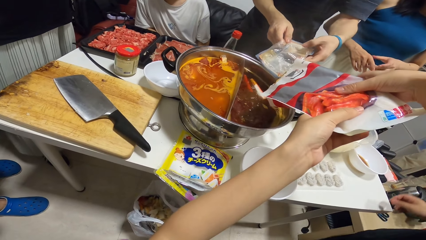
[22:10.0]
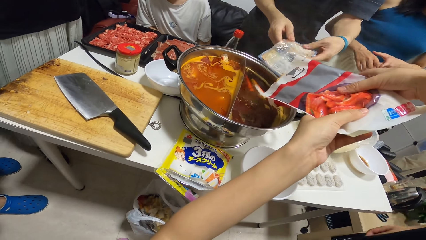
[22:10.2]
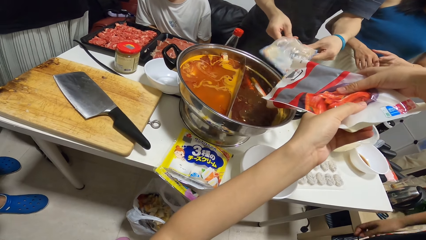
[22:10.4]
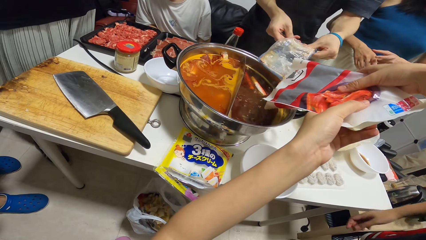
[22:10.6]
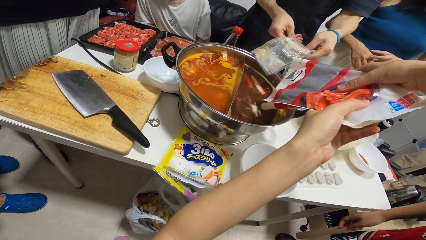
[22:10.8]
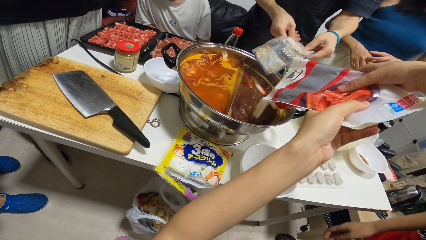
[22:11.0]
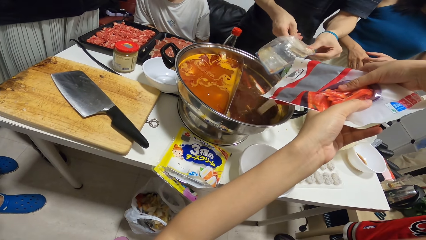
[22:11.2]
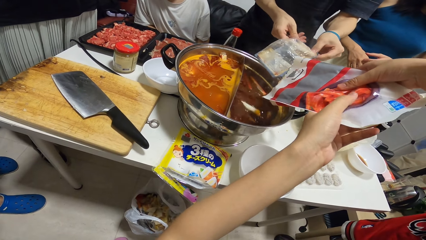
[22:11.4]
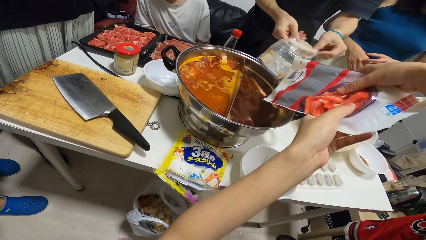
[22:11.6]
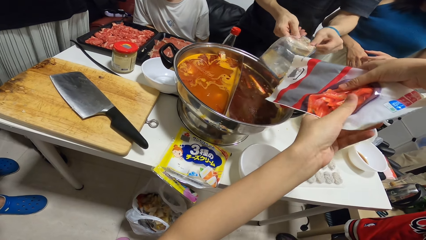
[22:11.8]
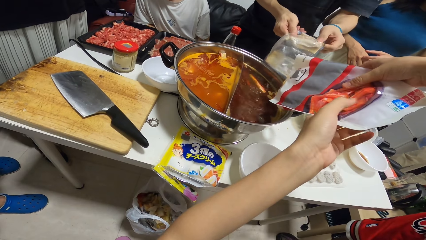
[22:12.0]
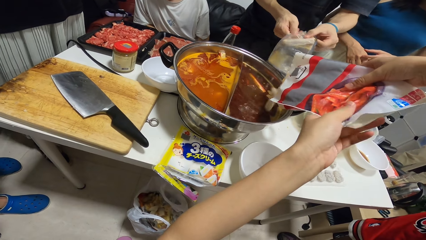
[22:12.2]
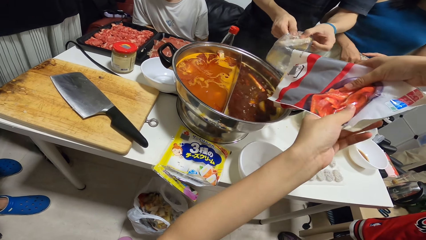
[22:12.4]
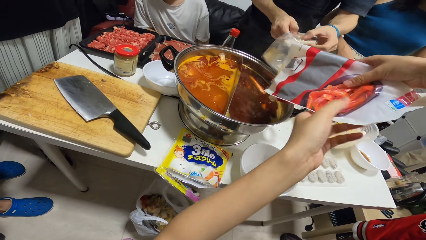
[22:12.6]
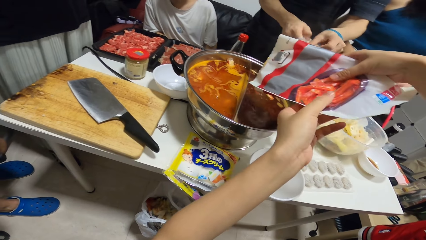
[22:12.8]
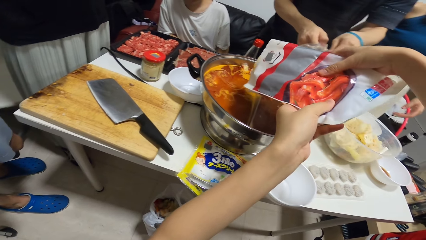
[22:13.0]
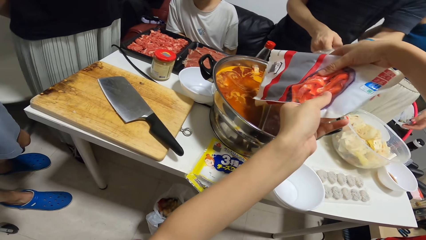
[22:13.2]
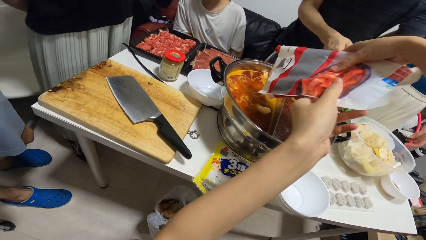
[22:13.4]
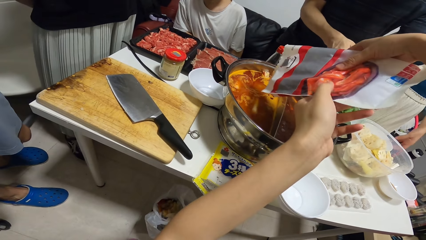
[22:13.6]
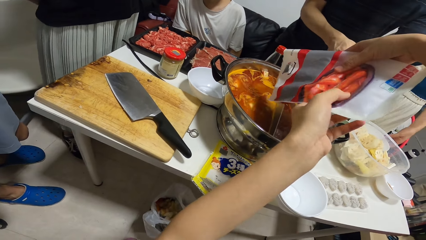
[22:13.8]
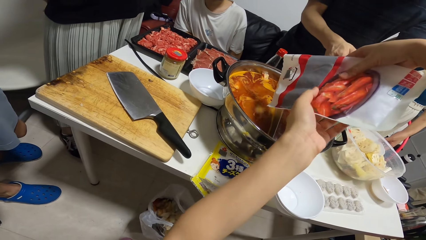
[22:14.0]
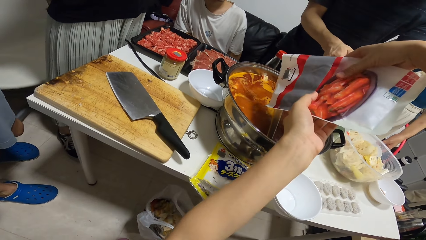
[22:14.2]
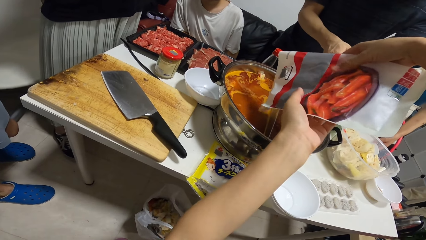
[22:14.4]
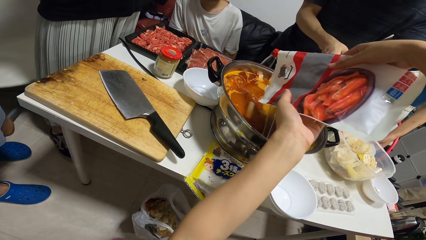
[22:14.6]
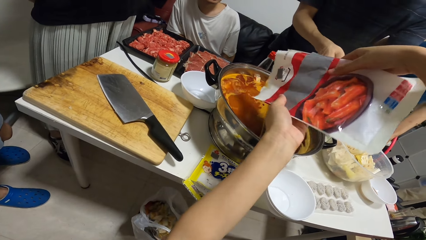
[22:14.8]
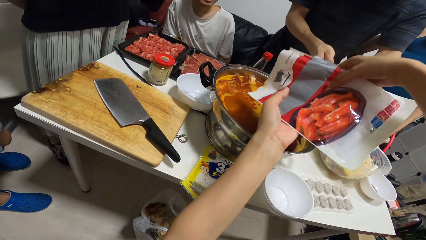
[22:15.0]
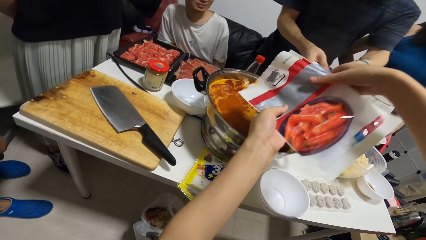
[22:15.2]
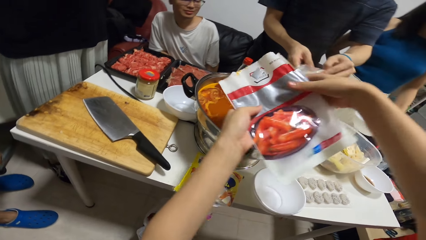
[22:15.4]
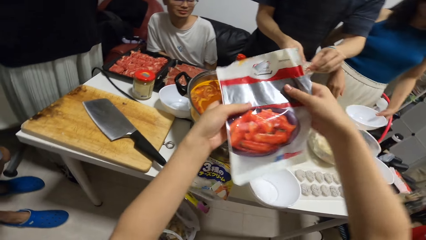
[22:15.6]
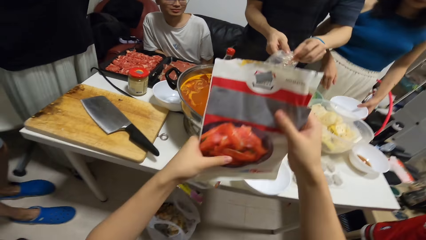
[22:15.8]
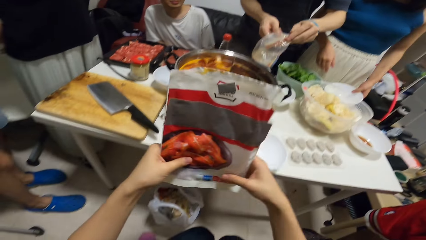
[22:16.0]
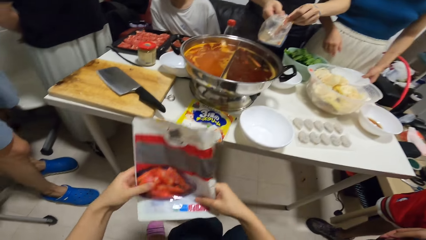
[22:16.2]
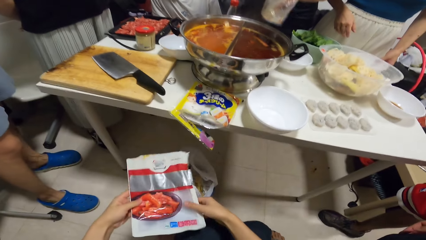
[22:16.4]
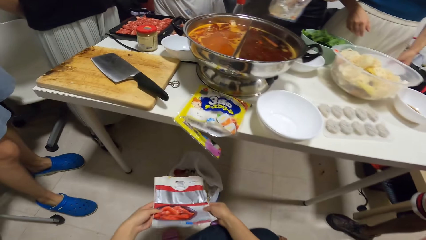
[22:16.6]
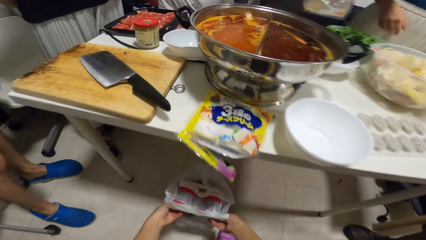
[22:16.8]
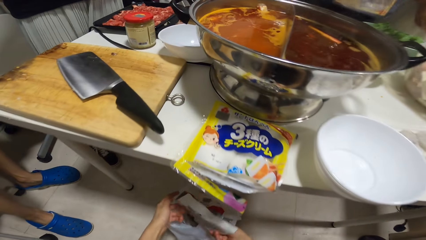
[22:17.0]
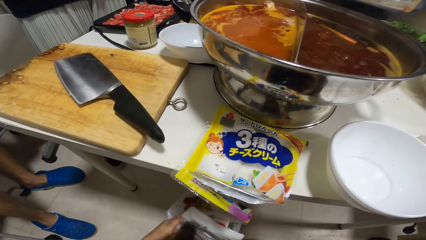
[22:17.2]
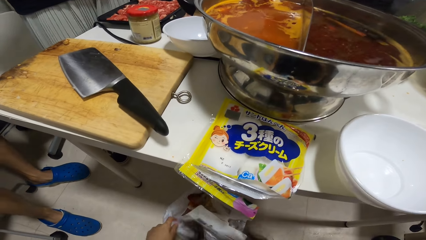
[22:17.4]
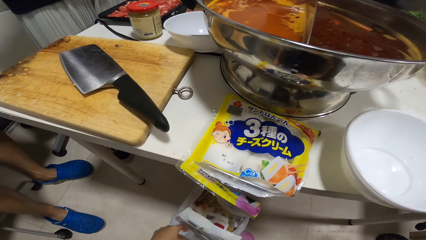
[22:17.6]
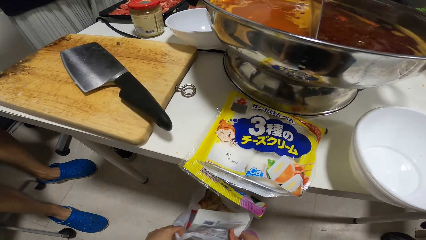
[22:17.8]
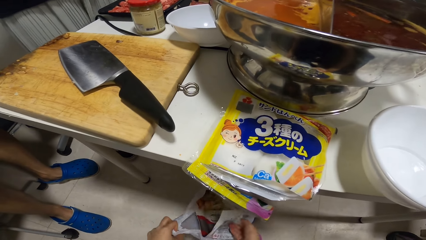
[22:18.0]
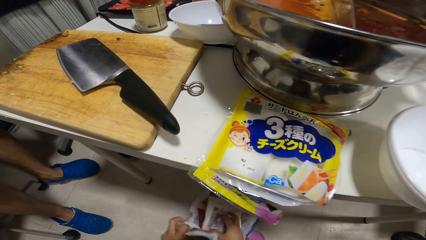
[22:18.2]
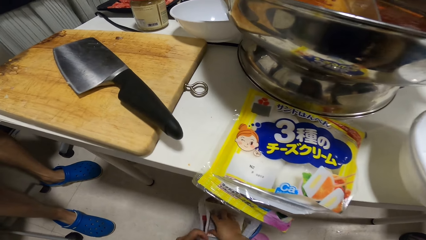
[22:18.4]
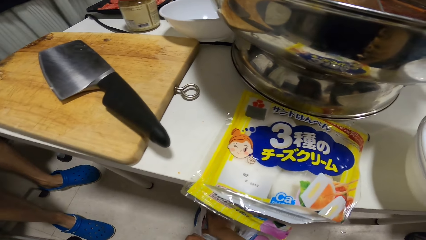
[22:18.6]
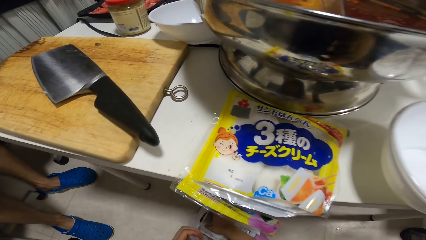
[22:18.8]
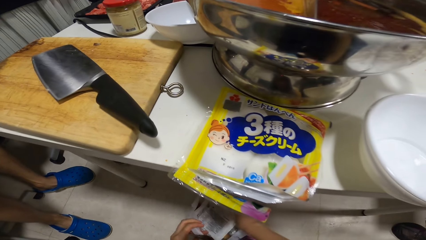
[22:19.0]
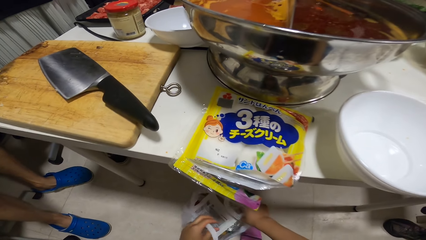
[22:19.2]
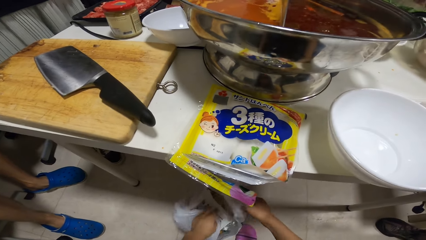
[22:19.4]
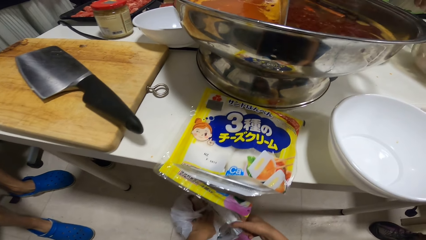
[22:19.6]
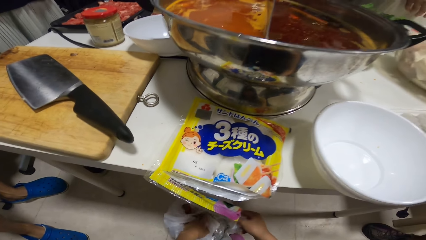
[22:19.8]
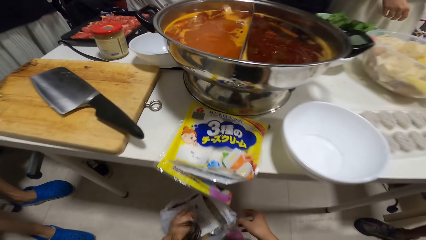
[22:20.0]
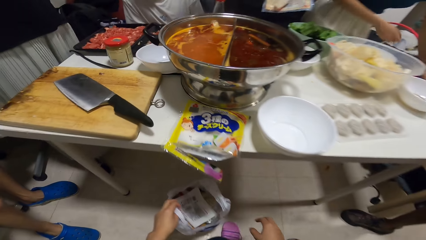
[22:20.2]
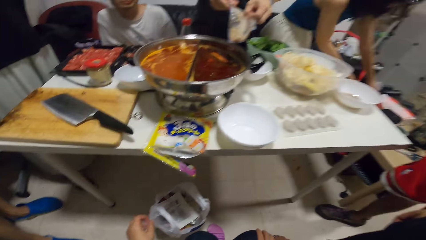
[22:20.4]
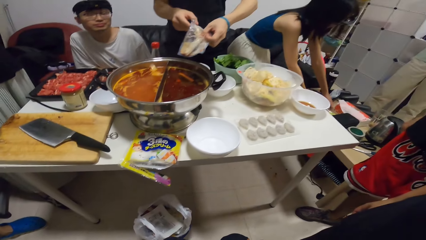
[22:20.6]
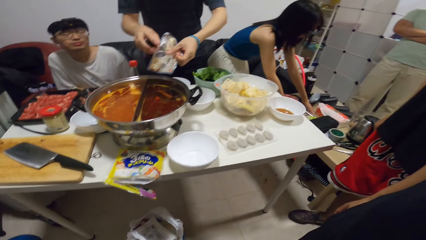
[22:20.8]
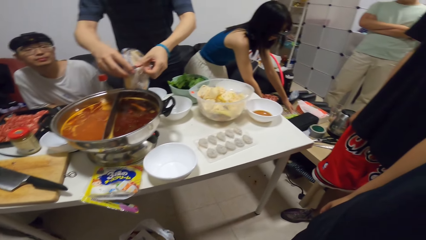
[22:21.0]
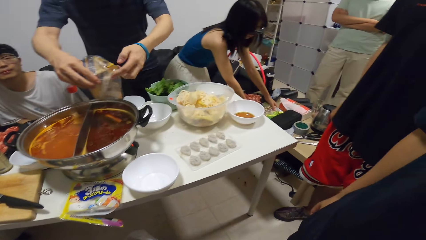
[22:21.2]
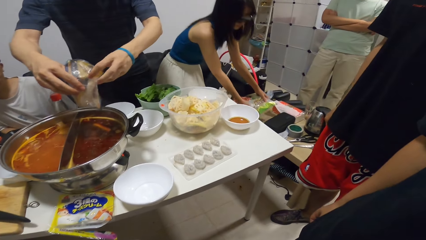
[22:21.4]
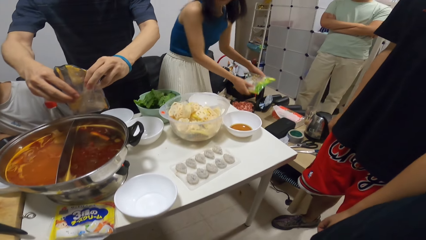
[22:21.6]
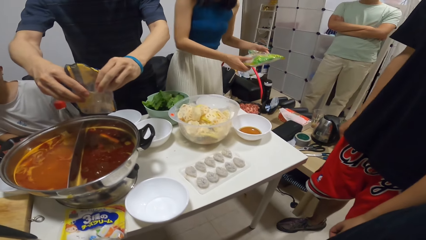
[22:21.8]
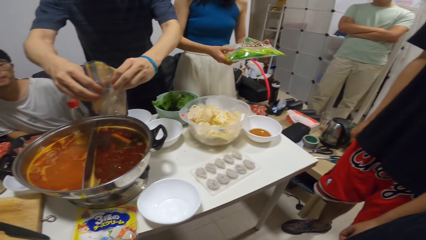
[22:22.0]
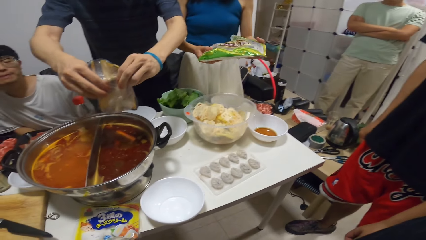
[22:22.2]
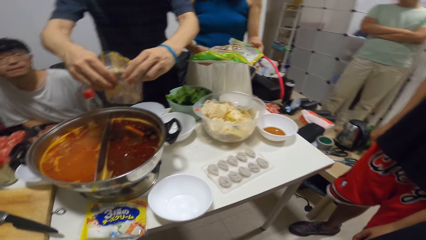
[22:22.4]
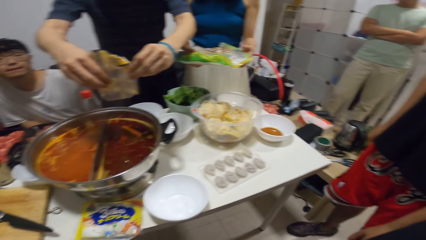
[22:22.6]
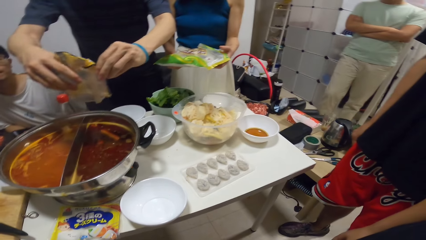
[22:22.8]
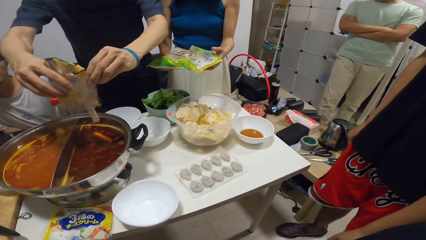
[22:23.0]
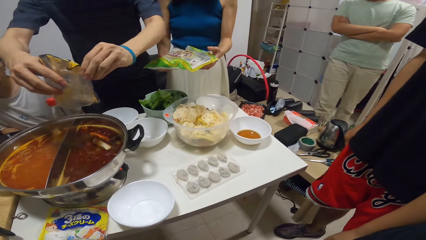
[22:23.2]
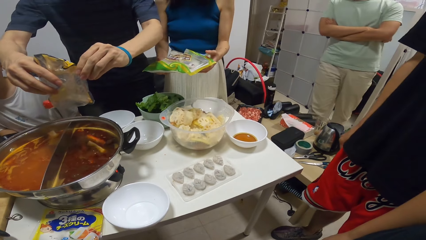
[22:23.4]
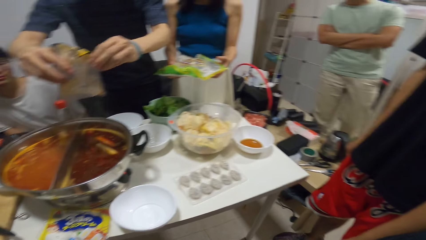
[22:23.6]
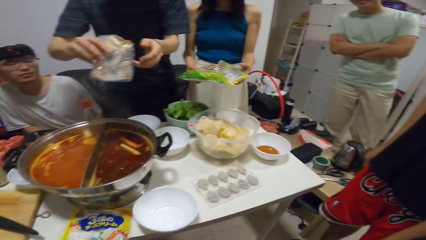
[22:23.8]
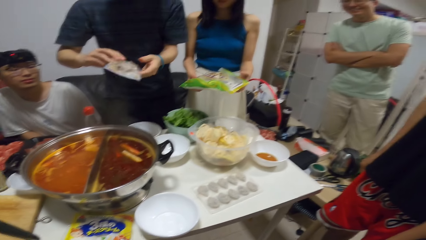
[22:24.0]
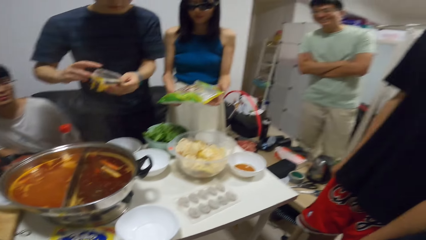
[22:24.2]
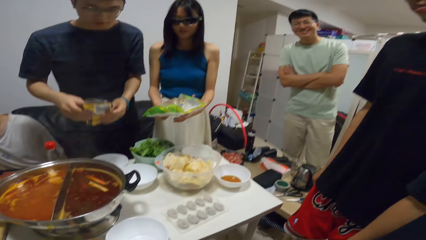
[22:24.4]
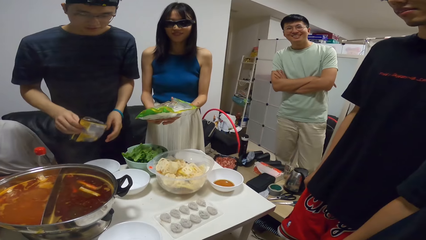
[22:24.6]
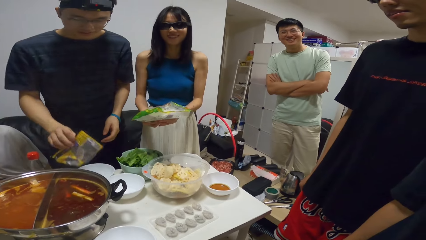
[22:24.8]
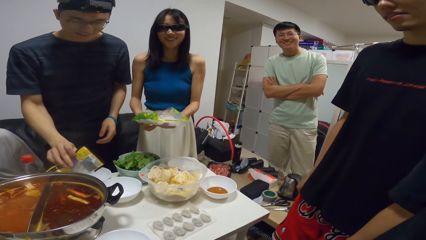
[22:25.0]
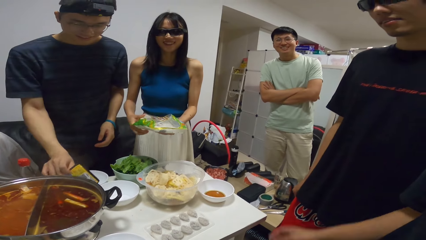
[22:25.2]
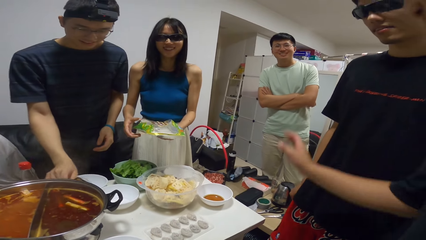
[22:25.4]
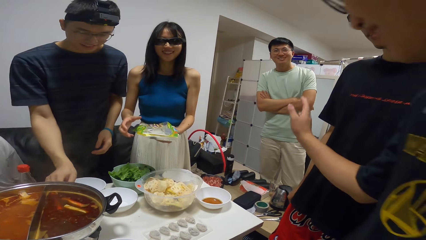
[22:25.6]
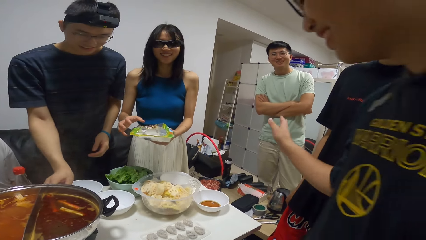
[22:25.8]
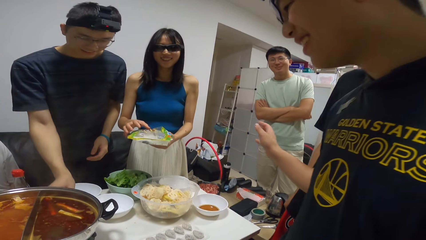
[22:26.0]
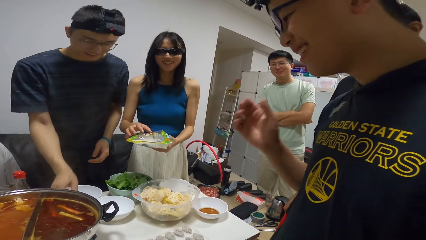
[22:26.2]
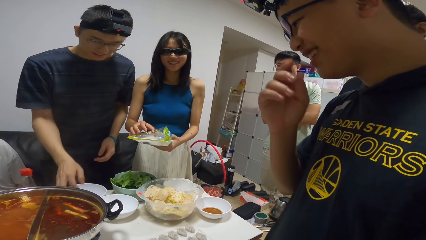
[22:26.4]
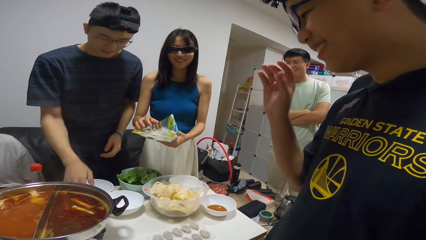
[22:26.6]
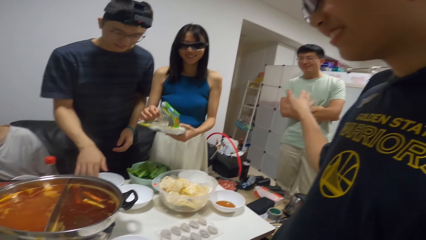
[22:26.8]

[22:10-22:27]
A person puts something in the stew. The camera wearer throws the empty pack into the trash can. The woman lifts a tray on the second table with both hands.
